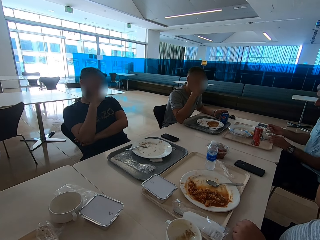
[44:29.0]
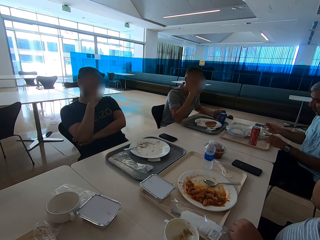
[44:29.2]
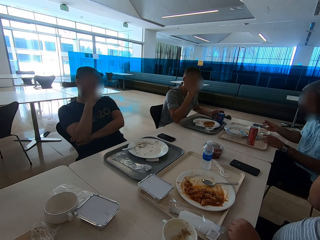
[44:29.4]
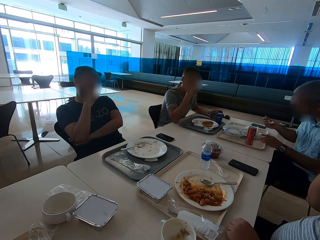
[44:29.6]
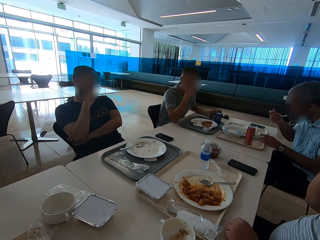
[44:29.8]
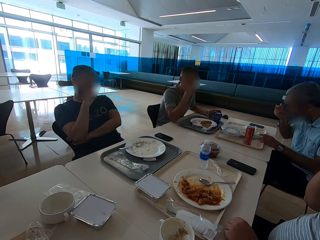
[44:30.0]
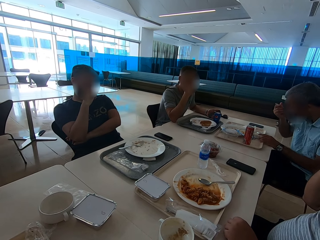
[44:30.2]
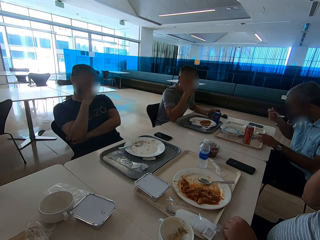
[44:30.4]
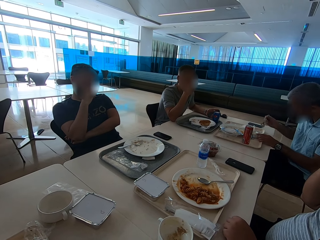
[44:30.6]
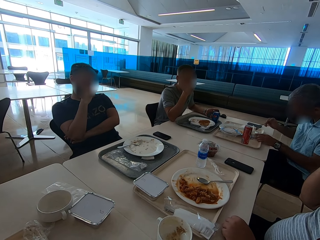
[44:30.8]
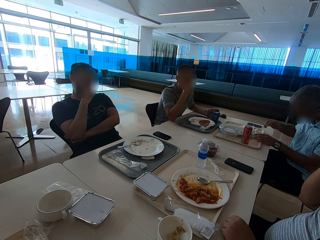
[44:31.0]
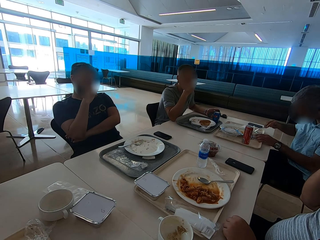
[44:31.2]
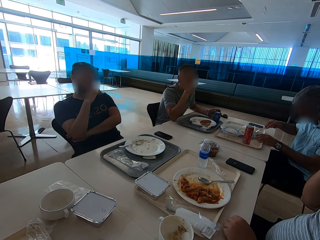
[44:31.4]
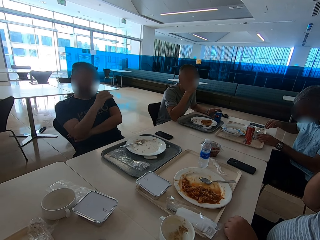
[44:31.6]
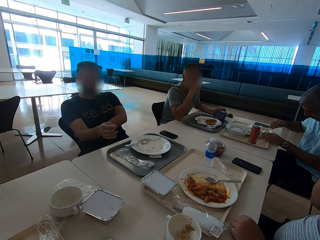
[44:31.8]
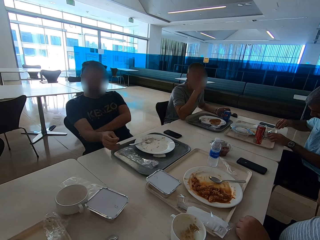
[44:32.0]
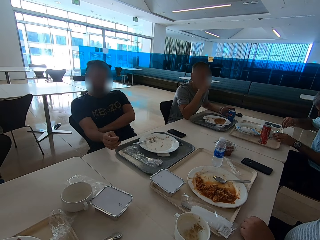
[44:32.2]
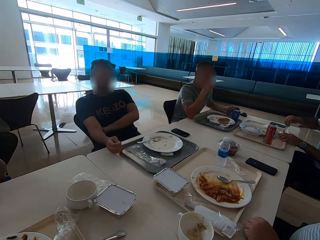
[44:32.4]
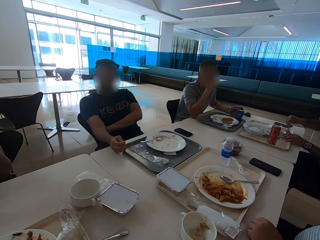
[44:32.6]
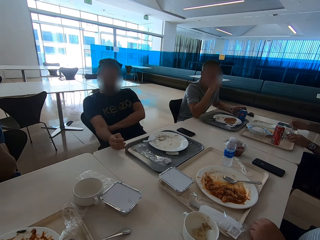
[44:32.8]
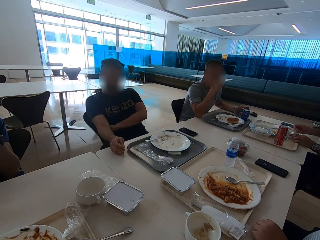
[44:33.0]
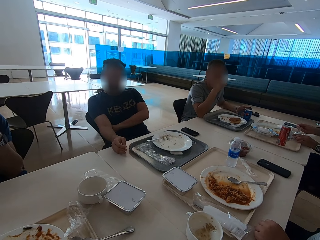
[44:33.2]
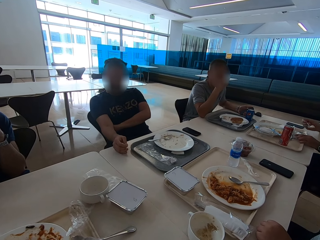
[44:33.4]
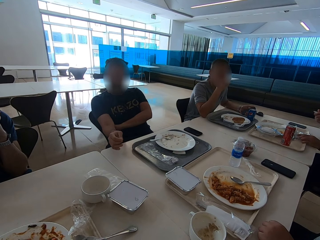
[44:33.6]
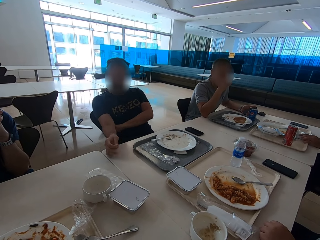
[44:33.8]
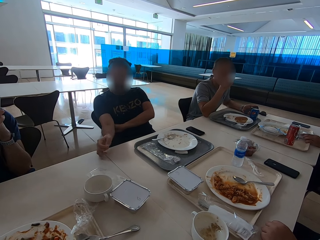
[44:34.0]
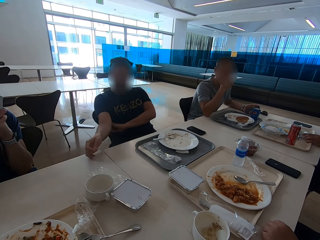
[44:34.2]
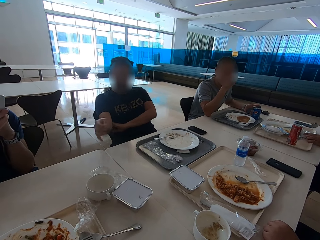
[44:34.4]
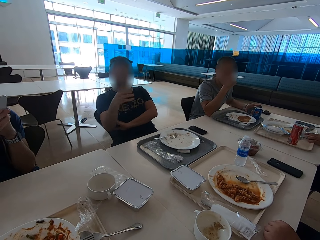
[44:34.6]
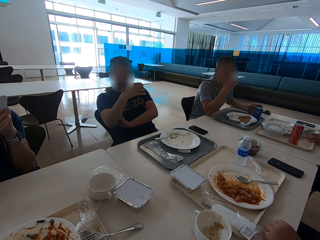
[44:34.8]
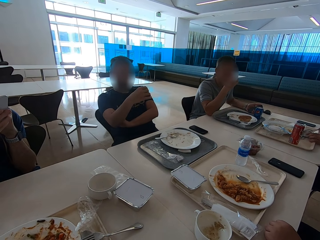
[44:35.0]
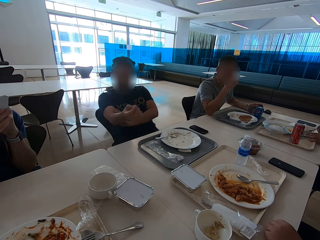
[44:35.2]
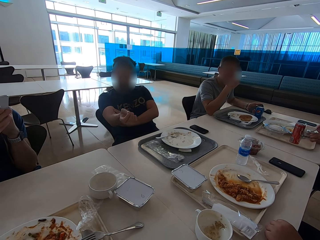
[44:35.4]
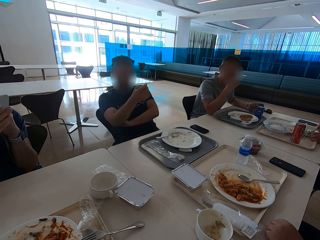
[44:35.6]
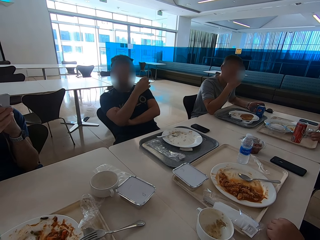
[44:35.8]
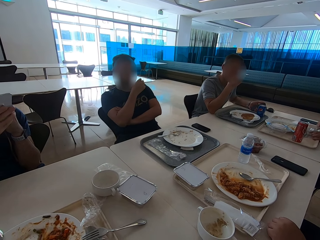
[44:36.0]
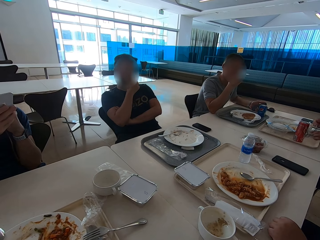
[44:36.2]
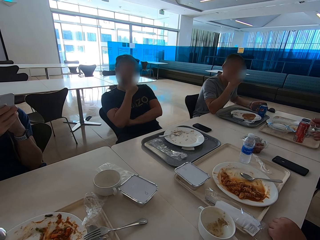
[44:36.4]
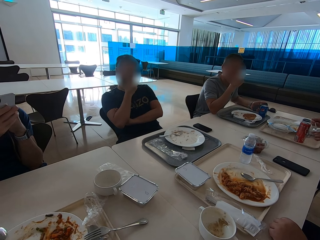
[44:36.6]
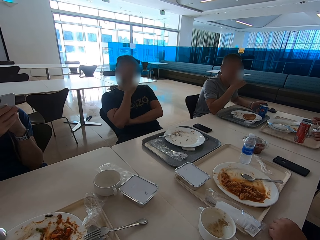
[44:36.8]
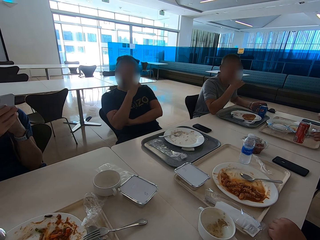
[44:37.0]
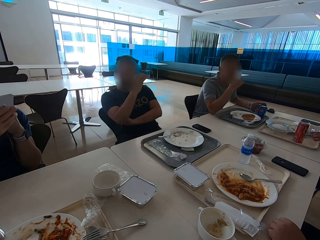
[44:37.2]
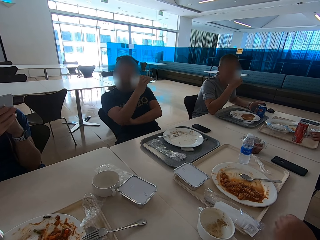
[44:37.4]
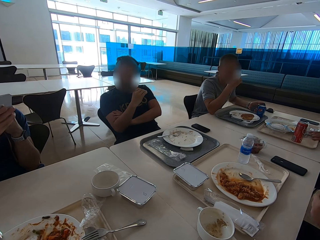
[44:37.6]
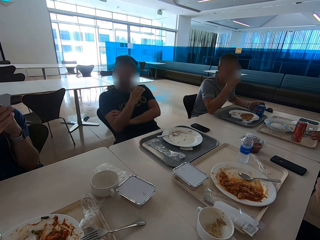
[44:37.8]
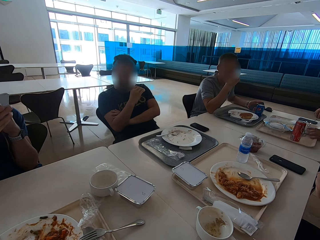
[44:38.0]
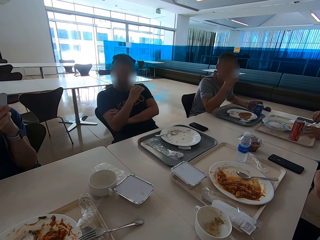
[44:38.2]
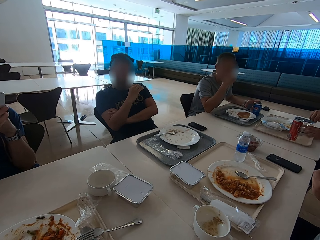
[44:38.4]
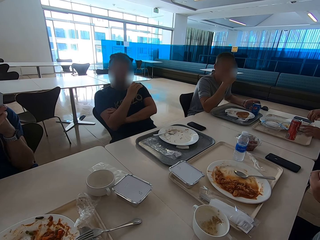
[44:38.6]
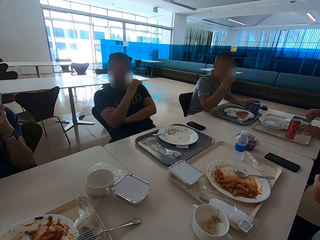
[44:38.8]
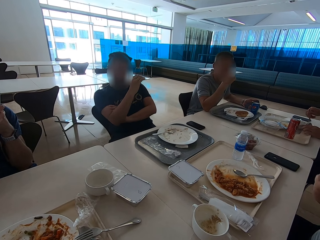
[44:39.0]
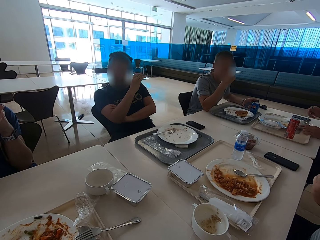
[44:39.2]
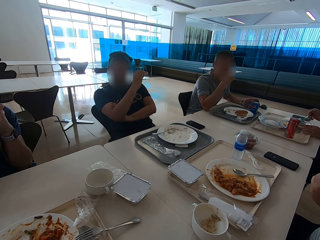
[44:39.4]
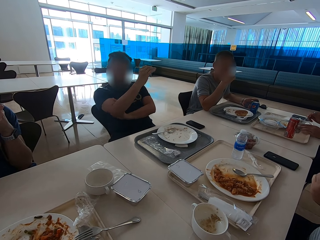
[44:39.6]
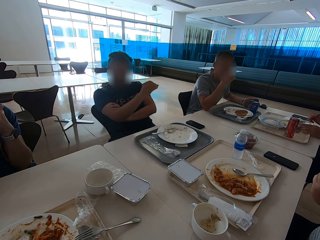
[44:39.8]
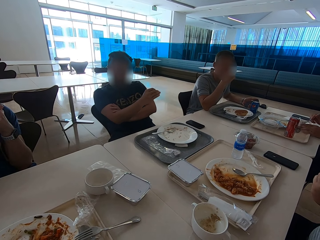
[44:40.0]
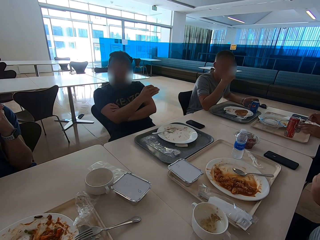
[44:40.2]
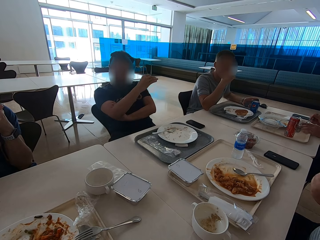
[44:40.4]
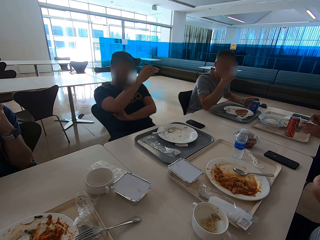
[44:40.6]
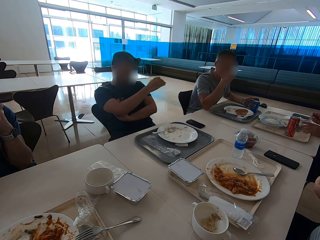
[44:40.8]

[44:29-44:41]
A person eats. A man speaks with gestures.

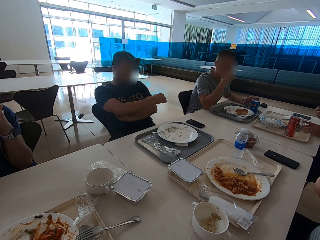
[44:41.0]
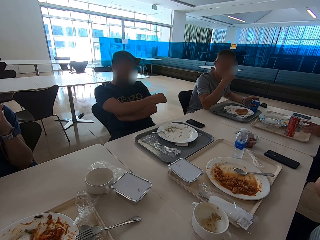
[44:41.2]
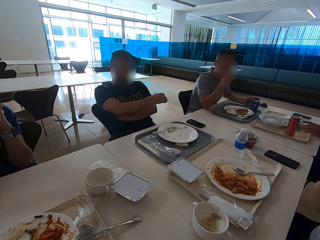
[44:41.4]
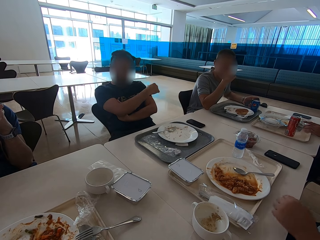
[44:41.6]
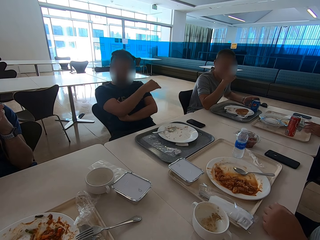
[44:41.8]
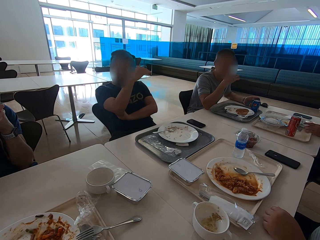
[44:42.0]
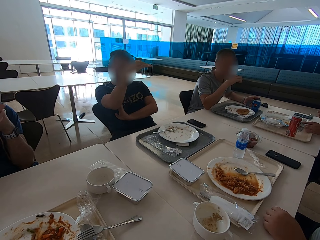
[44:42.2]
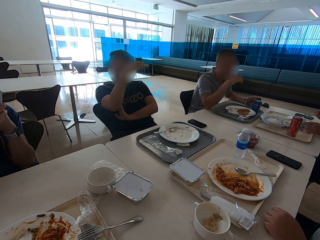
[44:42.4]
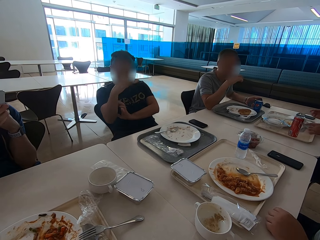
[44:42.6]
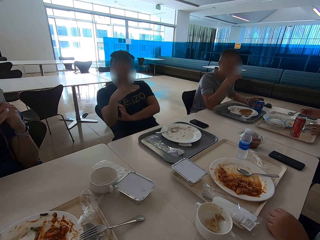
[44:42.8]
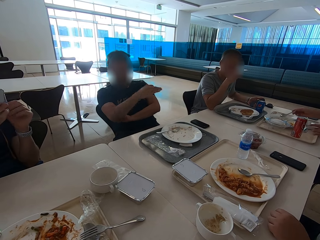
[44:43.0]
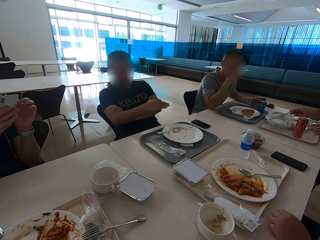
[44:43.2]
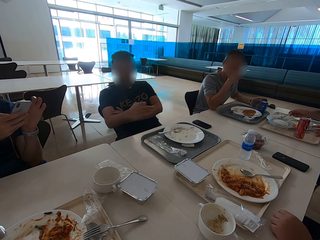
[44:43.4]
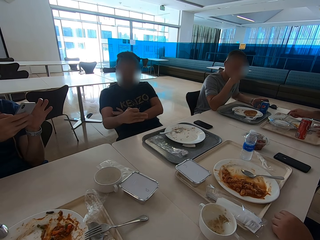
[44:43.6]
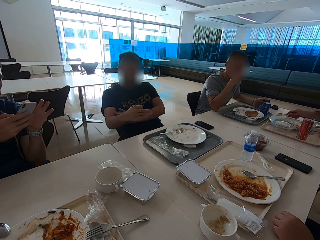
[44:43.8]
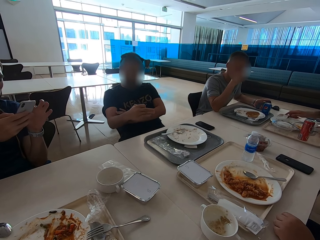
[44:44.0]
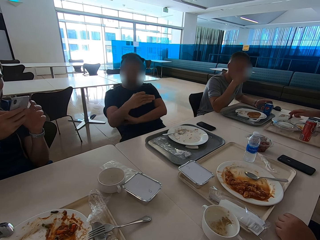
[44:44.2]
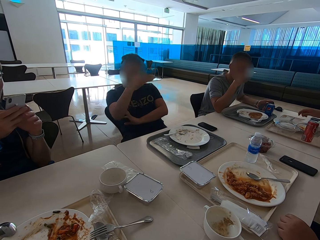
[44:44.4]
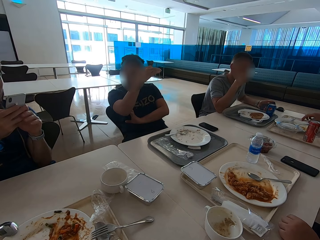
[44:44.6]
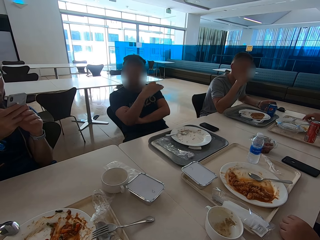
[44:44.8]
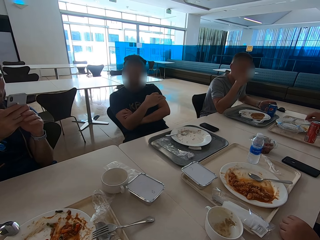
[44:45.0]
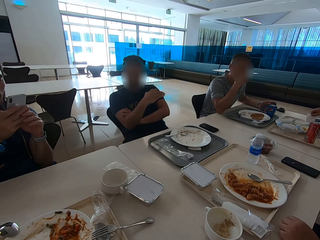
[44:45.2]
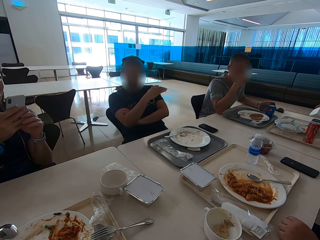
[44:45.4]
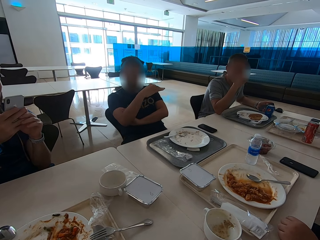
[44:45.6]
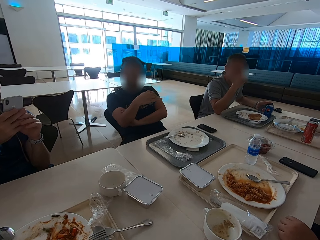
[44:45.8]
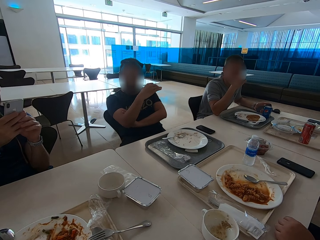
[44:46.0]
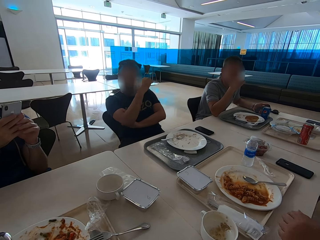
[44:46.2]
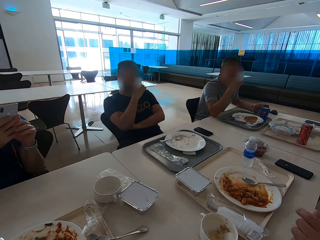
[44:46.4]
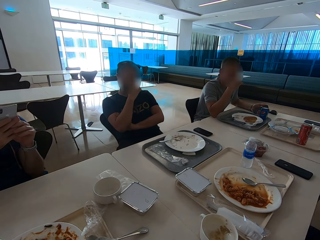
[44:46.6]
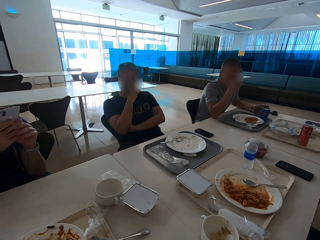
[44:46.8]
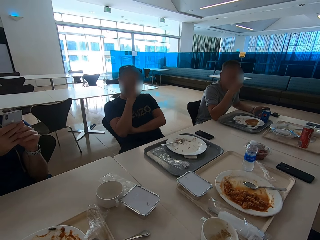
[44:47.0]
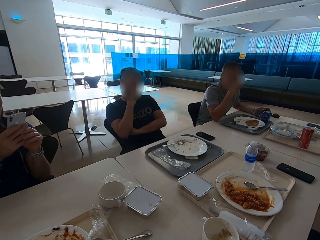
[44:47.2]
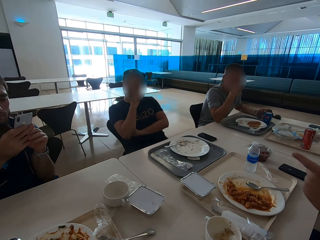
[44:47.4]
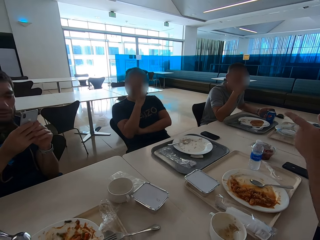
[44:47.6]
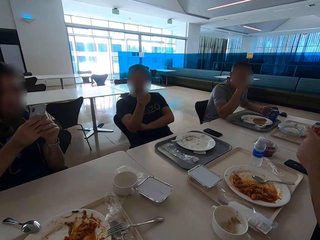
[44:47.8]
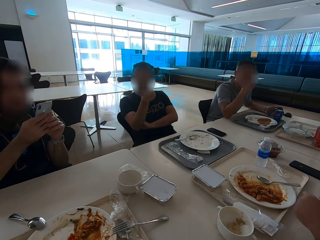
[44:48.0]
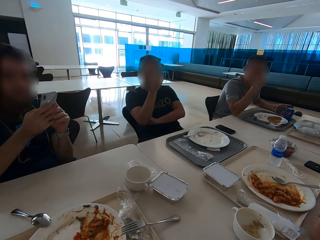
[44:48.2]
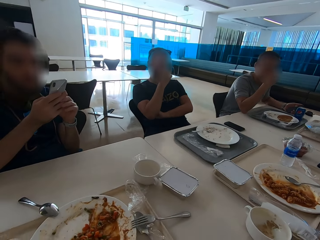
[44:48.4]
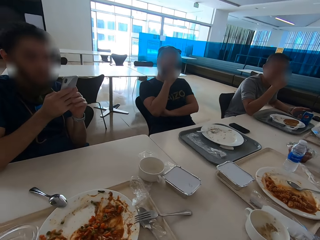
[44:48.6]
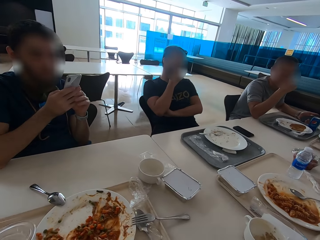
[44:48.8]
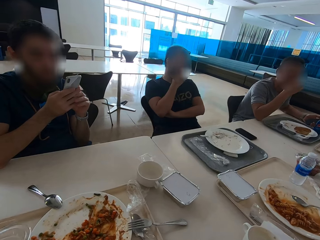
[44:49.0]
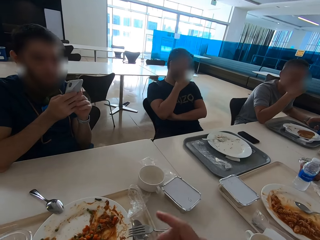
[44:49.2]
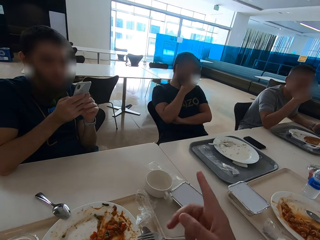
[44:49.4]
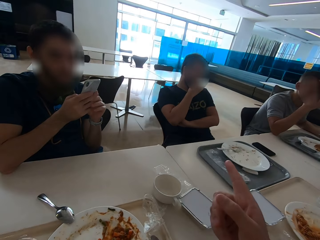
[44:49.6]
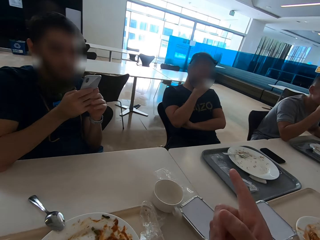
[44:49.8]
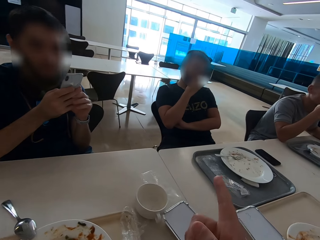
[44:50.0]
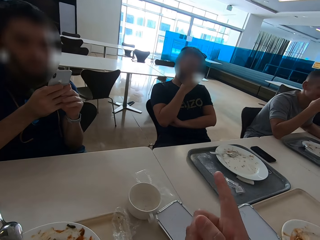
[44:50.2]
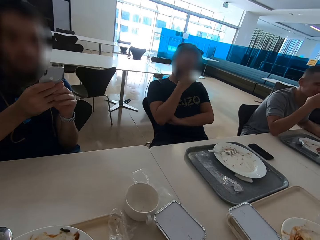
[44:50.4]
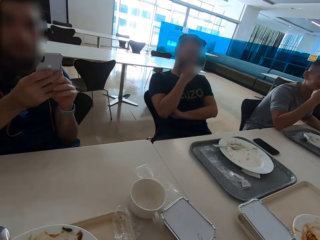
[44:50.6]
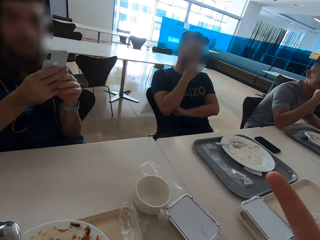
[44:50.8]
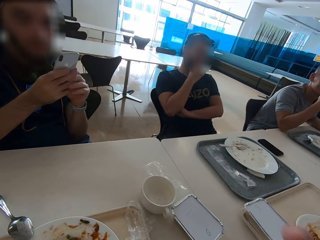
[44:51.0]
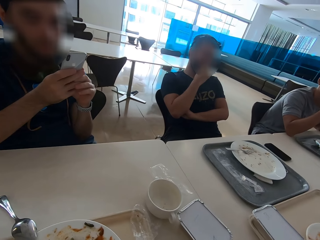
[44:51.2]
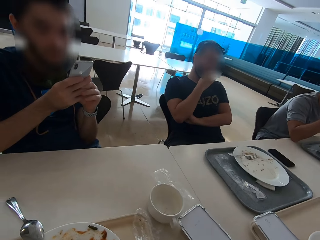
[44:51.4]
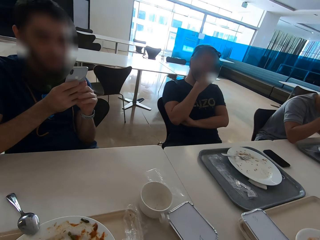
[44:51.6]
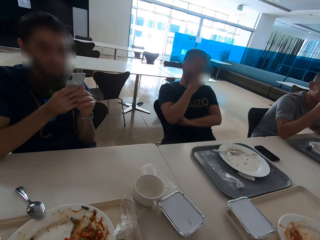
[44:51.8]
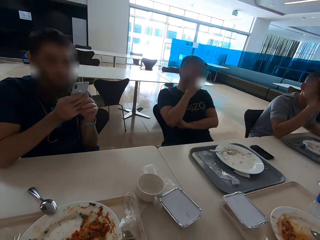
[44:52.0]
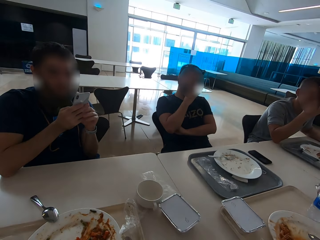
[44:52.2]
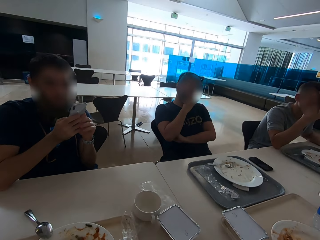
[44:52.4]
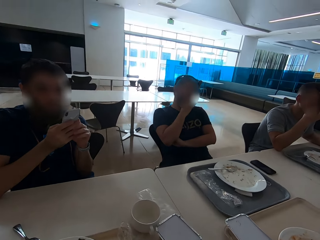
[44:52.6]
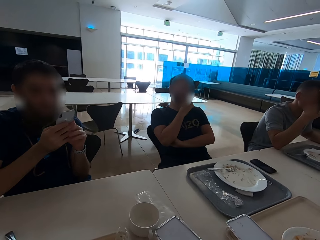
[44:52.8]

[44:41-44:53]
A man speaks with gestures. The camera wearer speaks with gestures.
